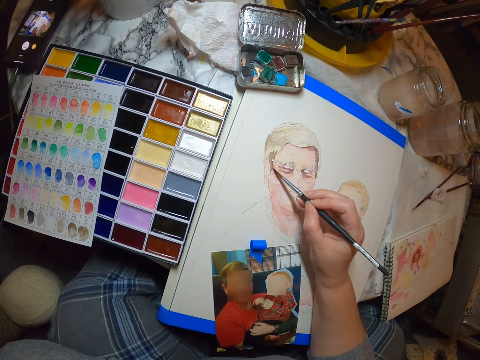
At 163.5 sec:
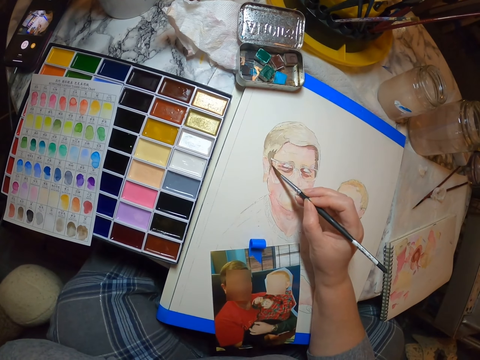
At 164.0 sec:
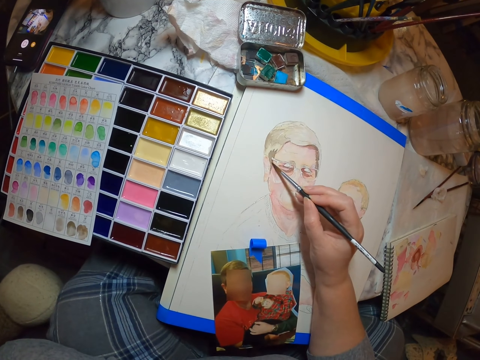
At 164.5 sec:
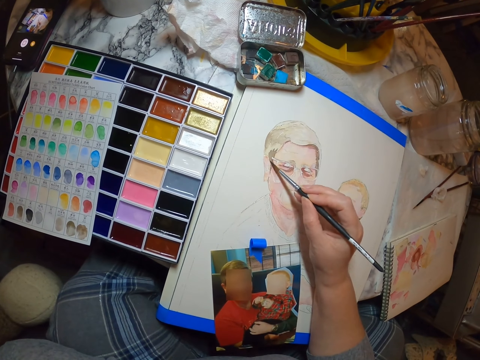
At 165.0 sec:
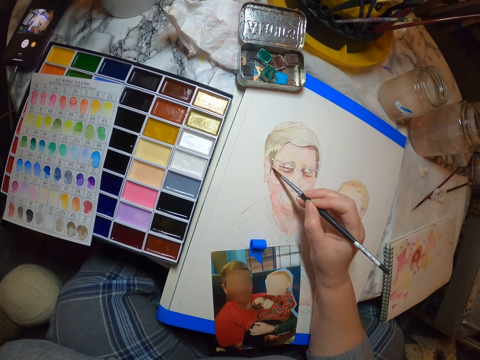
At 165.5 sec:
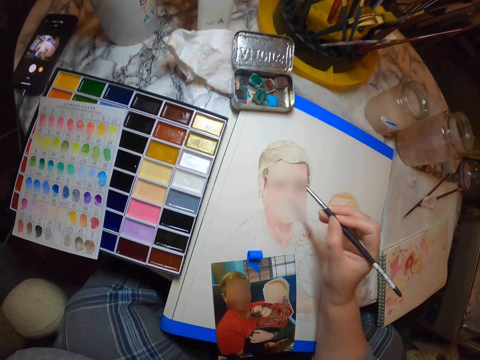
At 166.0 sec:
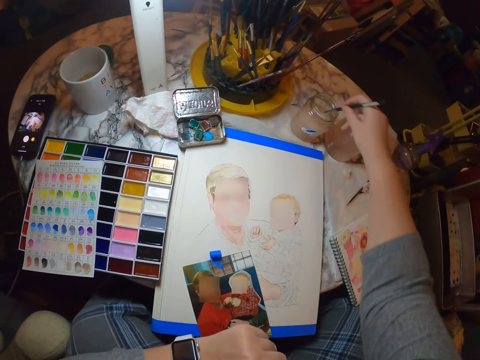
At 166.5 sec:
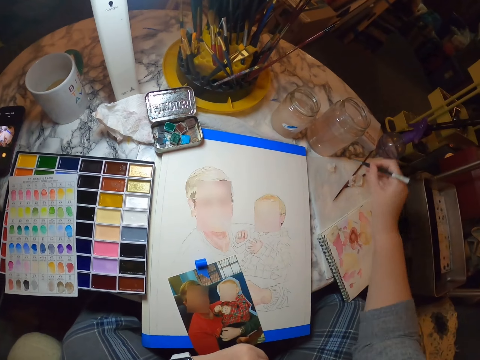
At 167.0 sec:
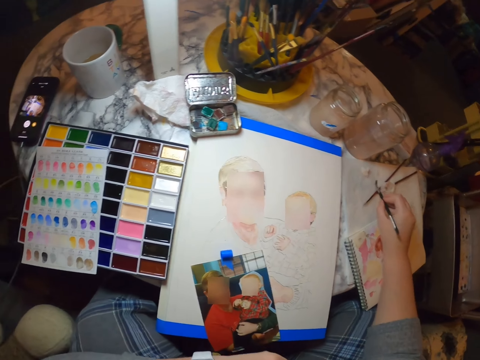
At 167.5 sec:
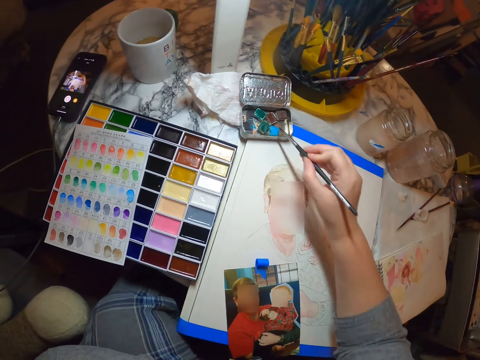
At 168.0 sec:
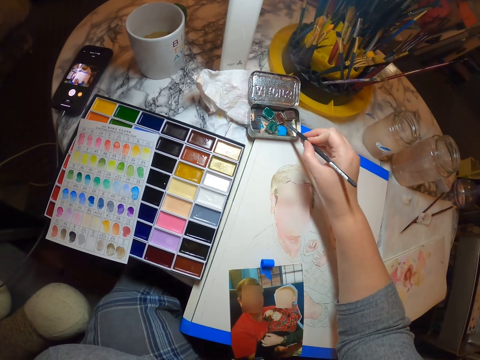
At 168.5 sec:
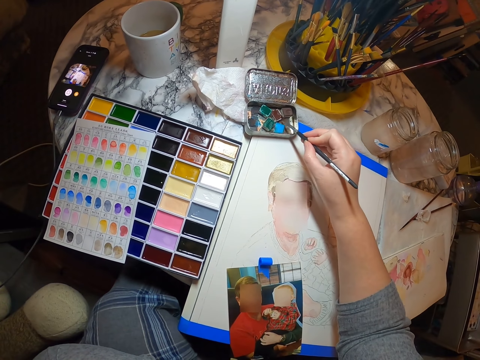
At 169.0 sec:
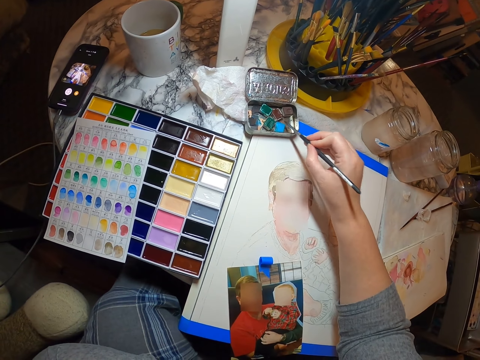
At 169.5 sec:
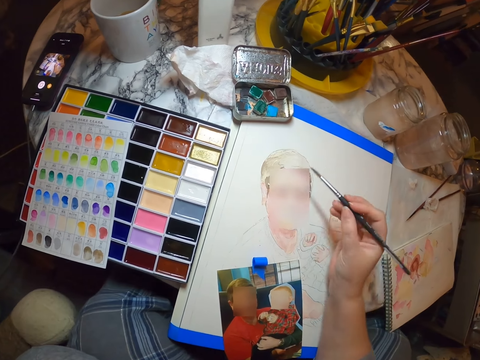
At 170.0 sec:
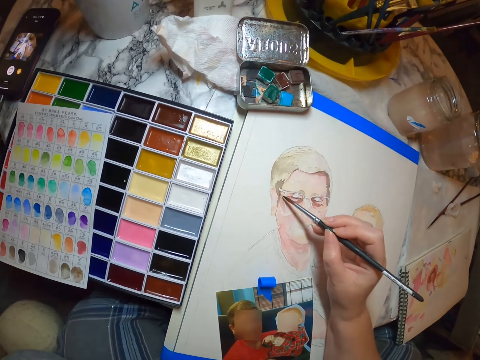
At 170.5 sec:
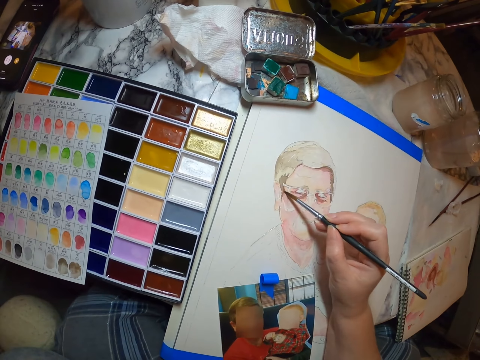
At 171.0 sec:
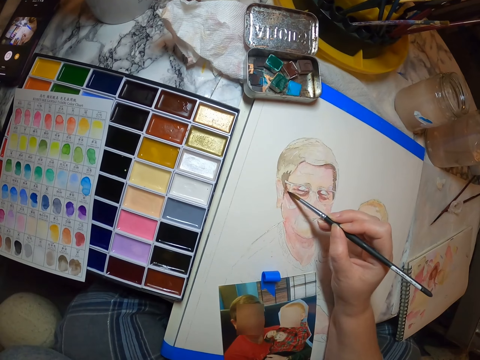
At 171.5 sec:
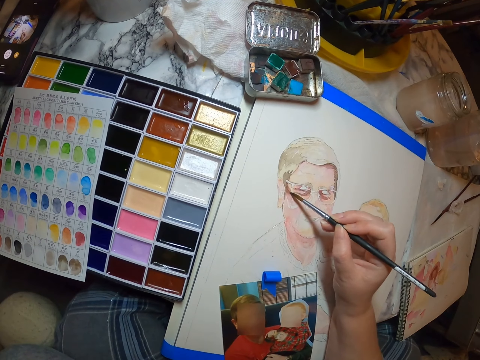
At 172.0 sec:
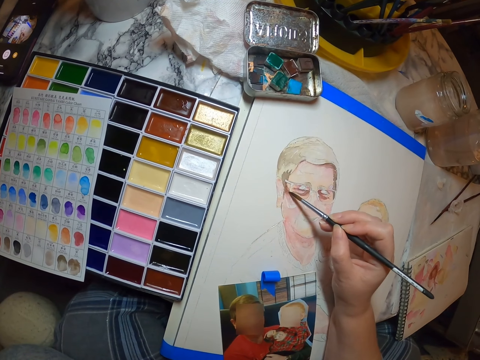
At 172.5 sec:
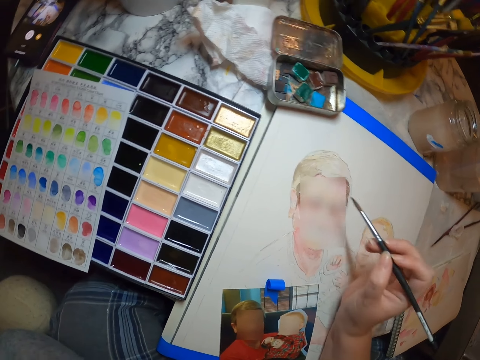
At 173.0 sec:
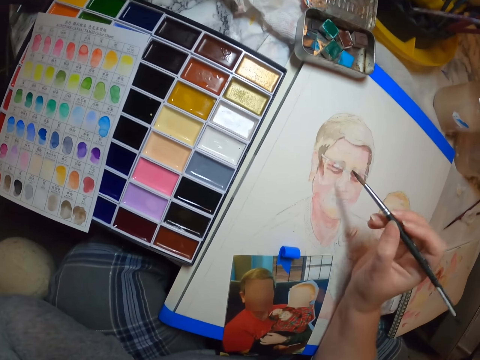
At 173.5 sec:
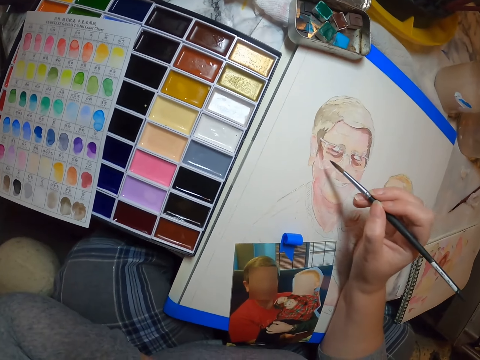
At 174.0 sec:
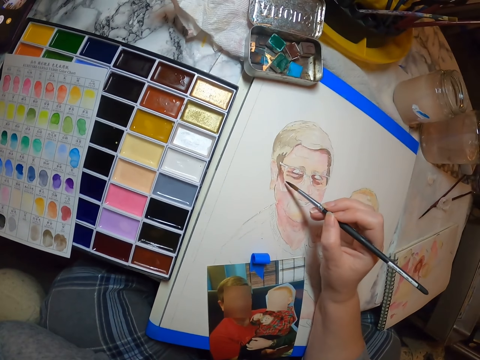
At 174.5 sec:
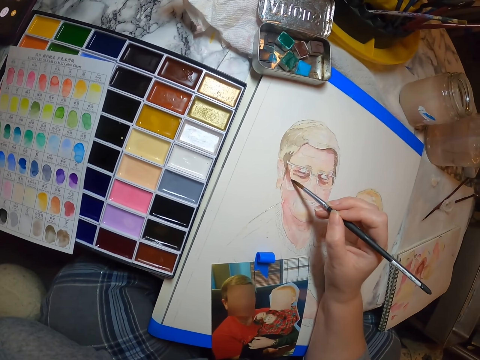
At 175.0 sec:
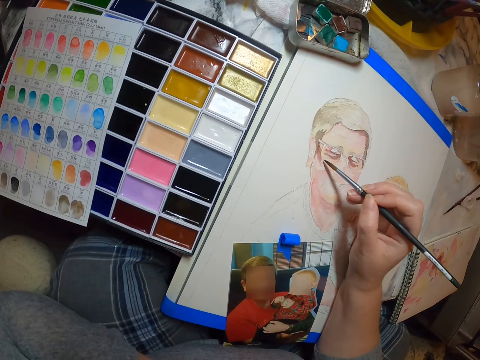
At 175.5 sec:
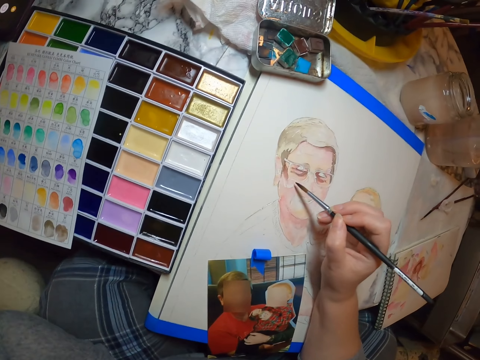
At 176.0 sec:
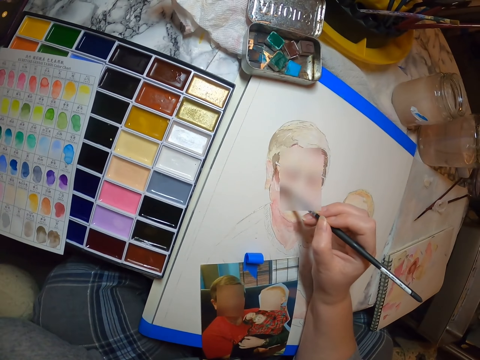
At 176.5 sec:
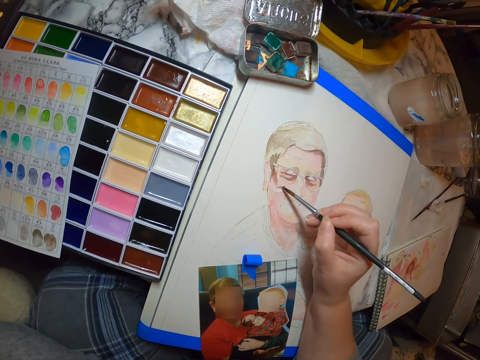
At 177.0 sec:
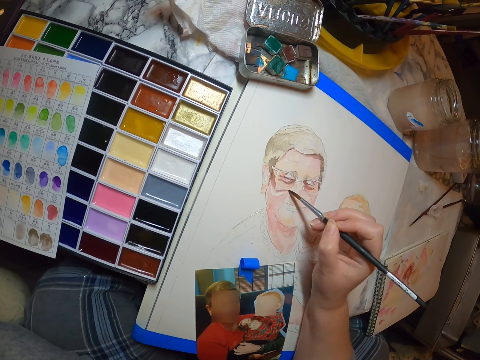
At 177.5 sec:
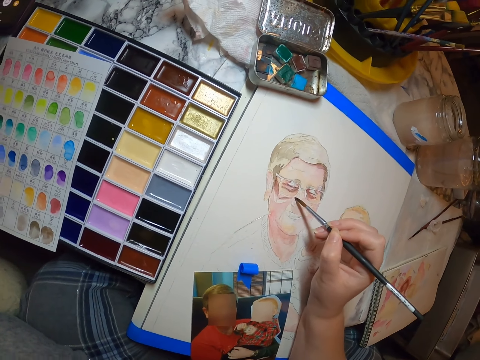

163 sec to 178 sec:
The camera wearer dips the pen or paintbrush in the art liquid. They wipe the pen on the art. They rub the paintbrush to the paint. They put the pen on the paint in the box. They paint on the art.

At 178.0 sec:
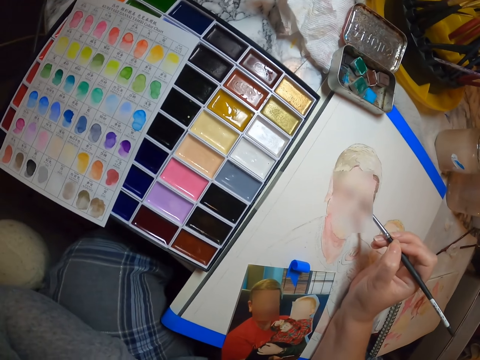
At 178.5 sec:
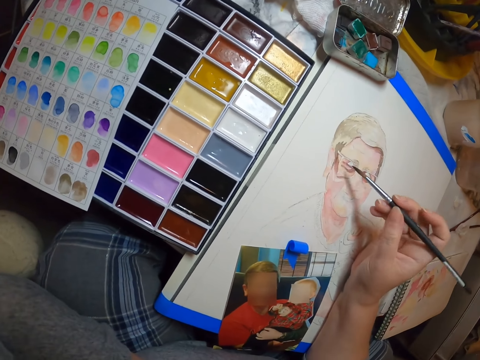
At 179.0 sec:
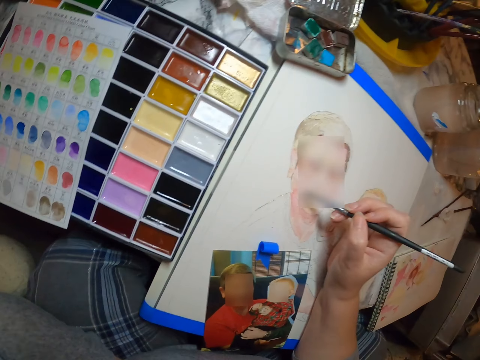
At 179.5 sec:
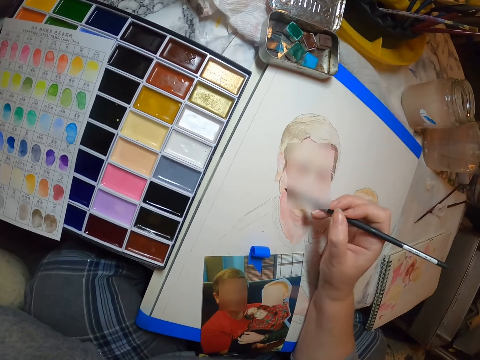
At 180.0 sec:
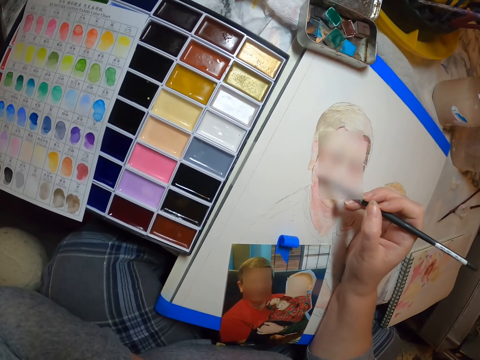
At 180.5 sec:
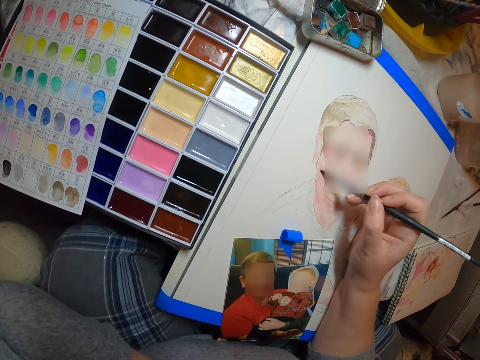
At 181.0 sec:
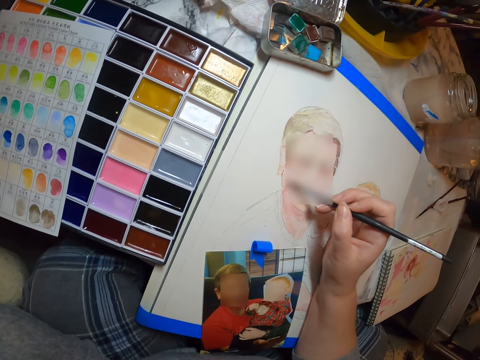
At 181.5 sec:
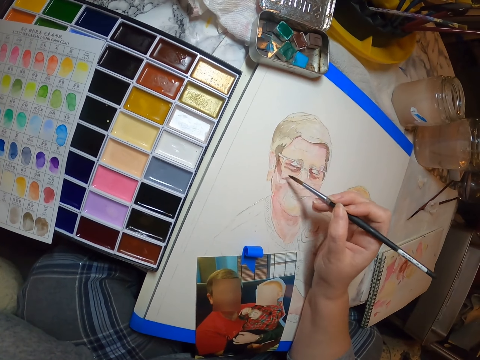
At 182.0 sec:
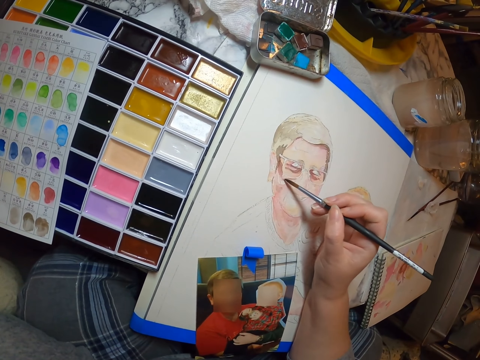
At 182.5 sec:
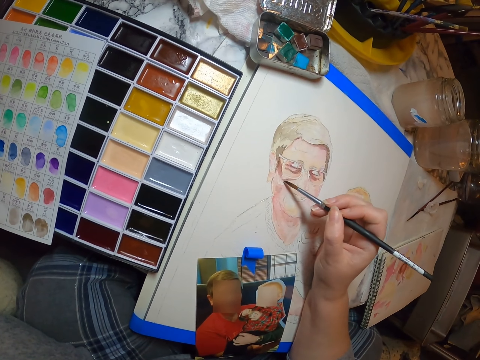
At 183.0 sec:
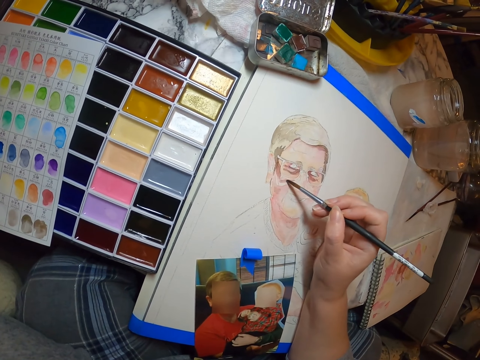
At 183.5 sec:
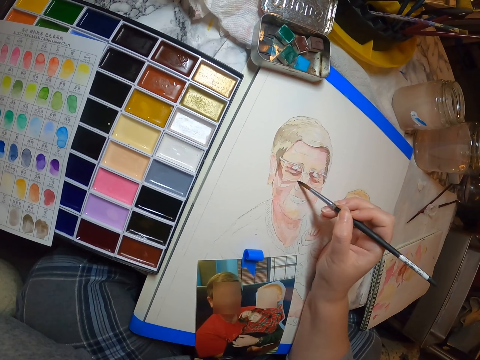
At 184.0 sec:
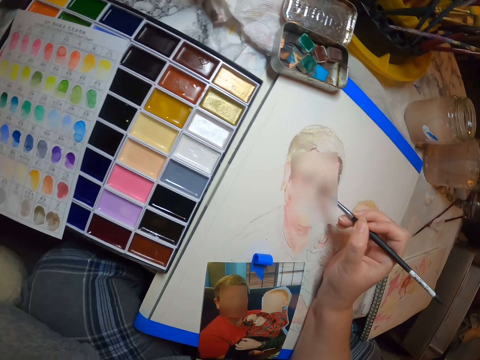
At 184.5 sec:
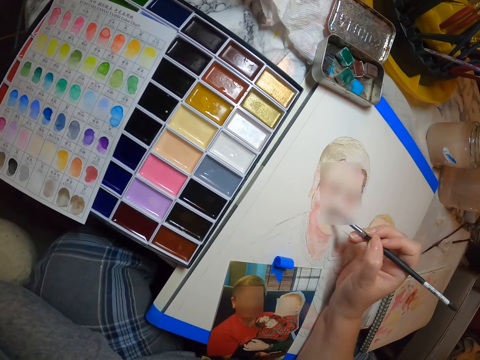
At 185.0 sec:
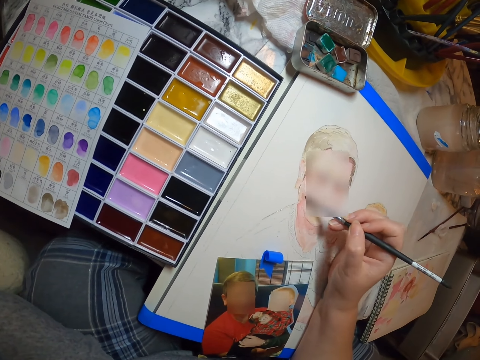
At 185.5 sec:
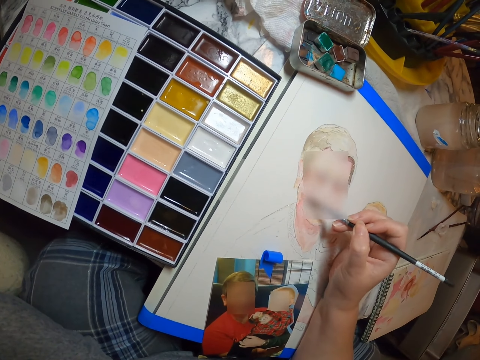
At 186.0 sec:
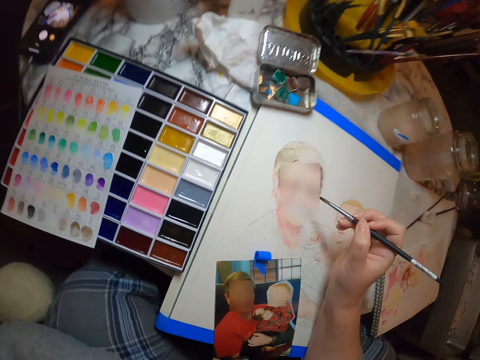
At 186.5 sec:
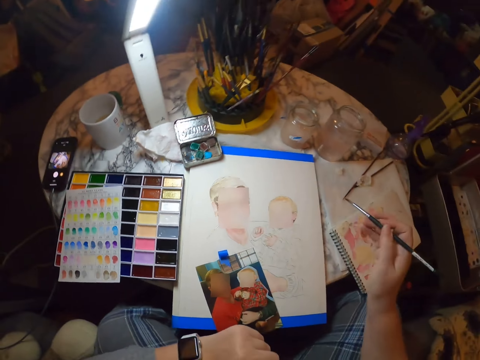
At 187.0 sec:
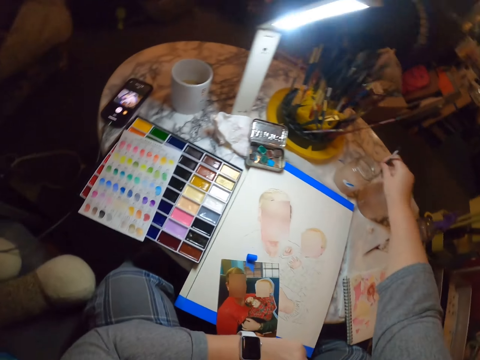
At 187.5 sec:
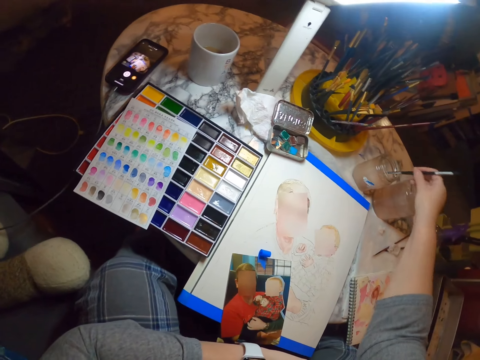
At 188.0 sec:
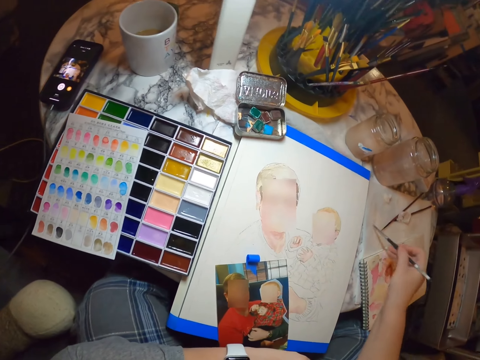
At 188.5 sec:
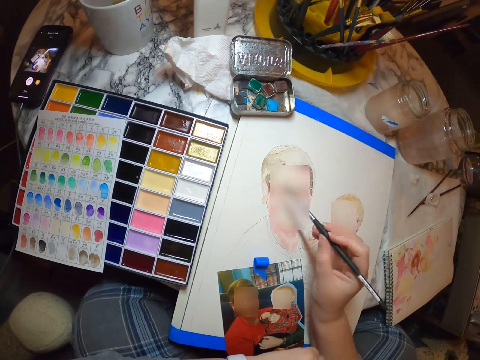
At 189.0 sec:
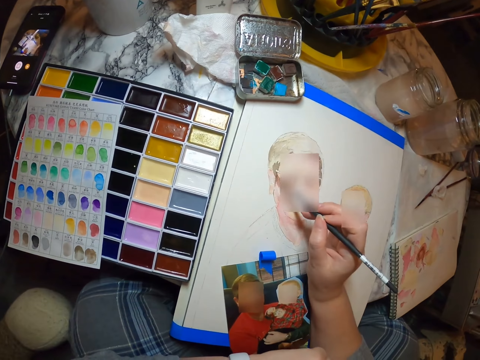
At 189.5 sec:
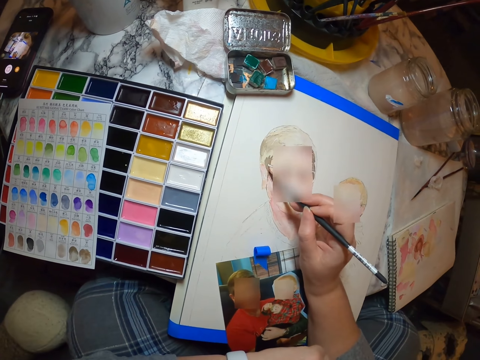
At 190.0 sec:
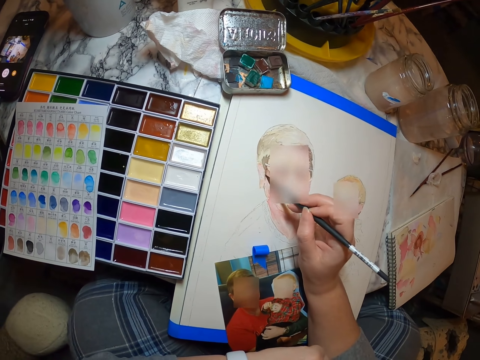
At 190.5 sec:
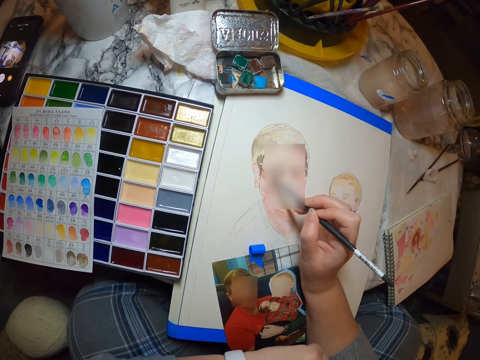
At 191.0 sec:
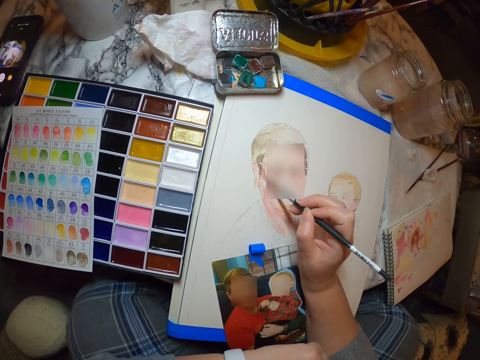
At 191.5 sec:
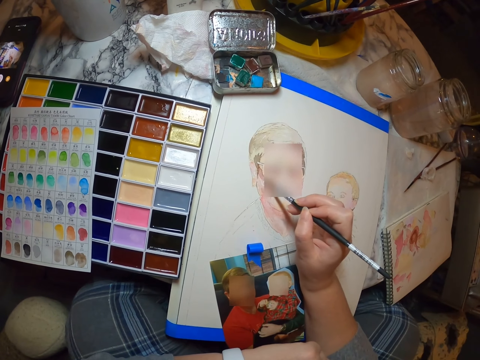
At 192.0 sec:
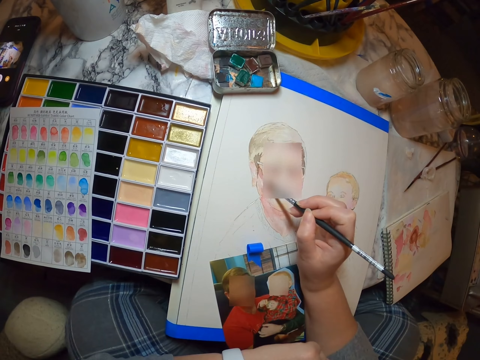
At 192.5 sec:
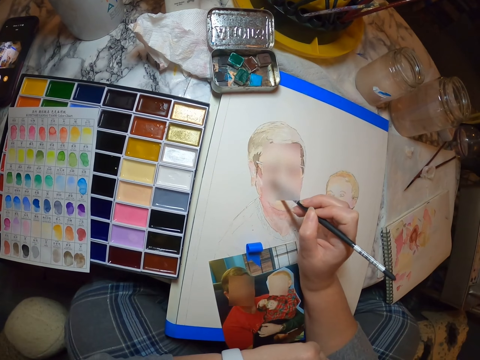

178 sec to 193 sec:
The camera wearer dips the pen in the art liquid. They wipe the pen on the table. They paint on the art.
